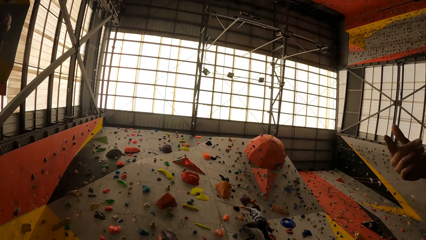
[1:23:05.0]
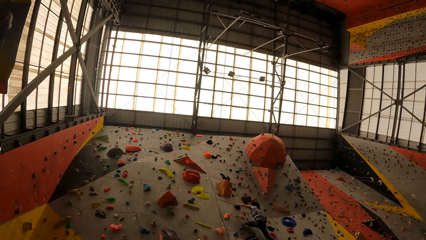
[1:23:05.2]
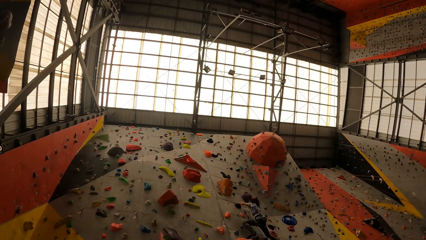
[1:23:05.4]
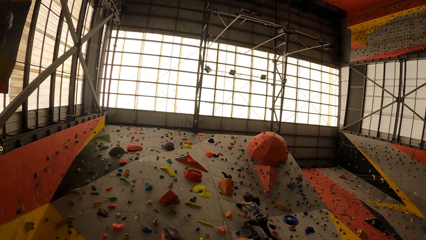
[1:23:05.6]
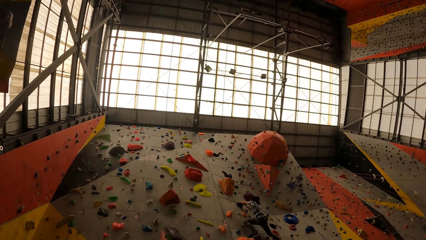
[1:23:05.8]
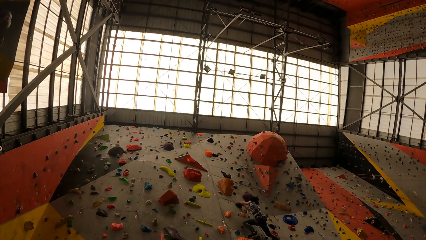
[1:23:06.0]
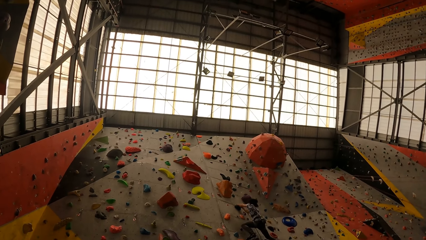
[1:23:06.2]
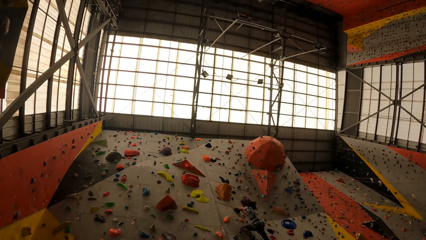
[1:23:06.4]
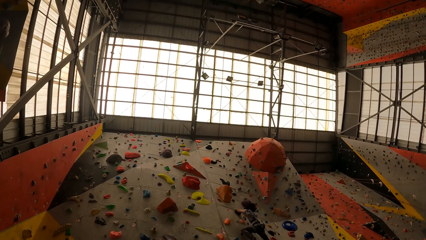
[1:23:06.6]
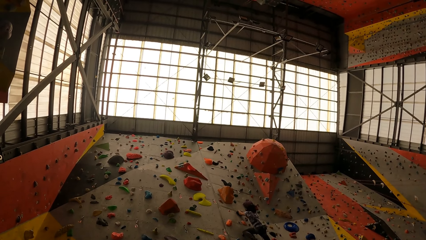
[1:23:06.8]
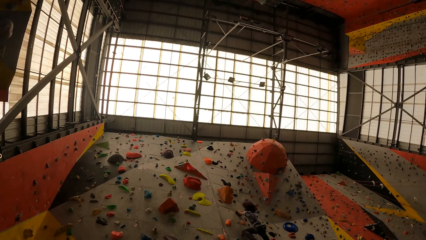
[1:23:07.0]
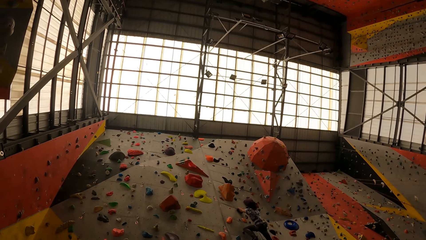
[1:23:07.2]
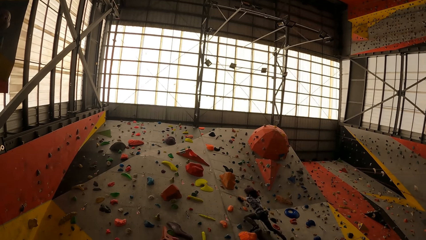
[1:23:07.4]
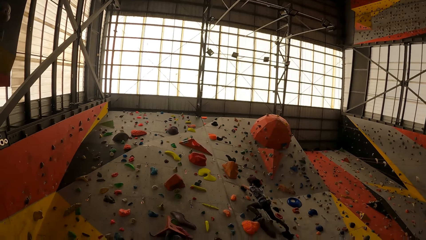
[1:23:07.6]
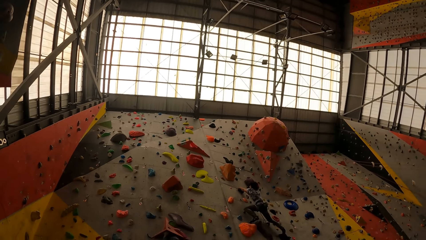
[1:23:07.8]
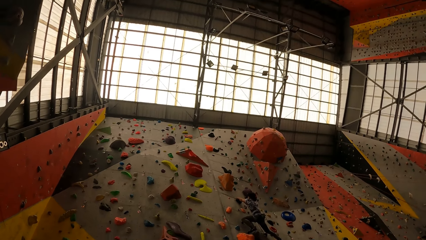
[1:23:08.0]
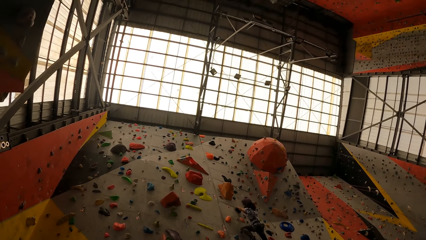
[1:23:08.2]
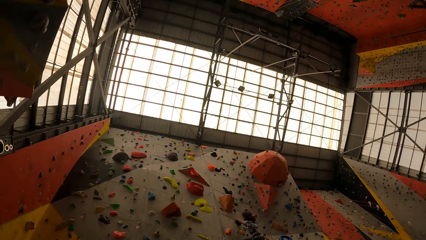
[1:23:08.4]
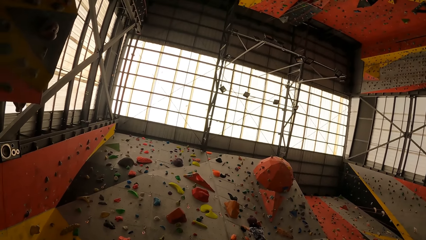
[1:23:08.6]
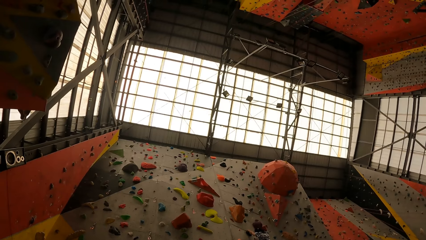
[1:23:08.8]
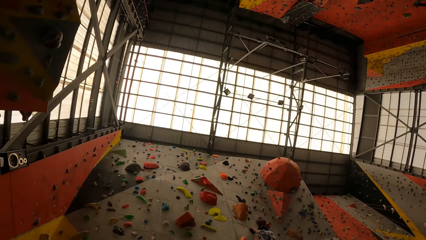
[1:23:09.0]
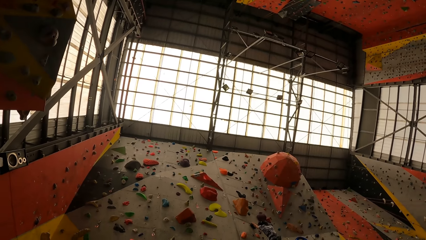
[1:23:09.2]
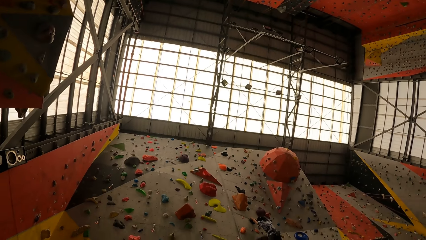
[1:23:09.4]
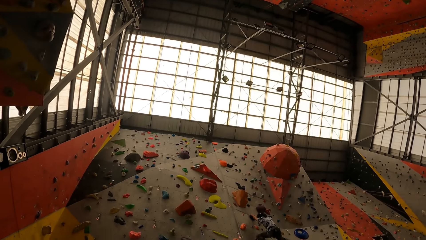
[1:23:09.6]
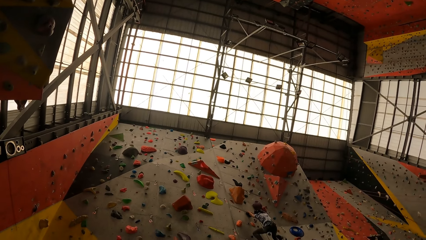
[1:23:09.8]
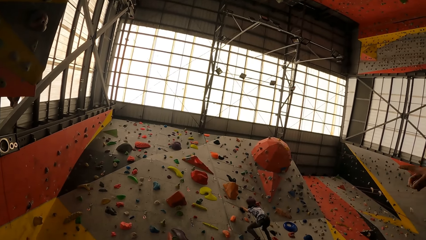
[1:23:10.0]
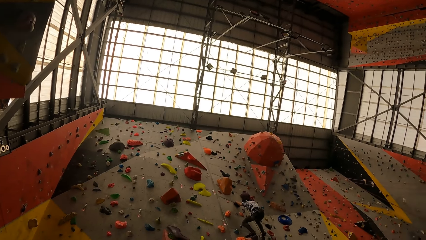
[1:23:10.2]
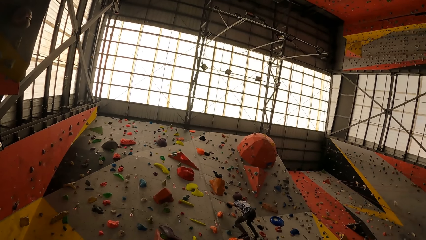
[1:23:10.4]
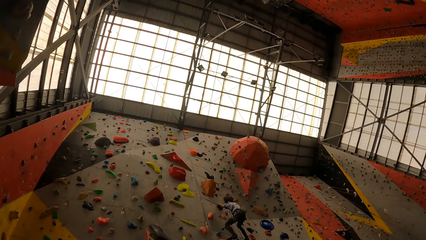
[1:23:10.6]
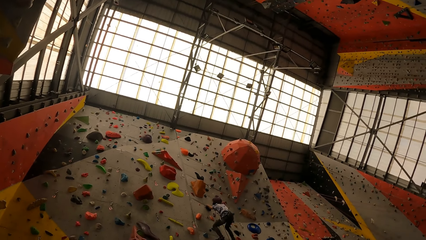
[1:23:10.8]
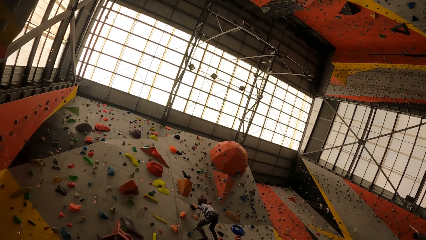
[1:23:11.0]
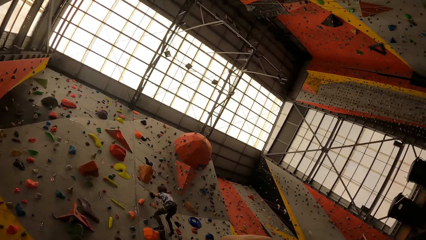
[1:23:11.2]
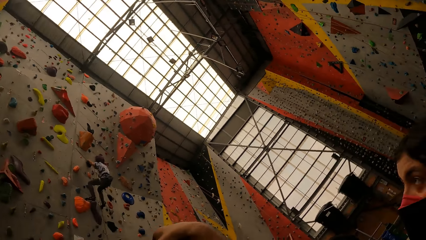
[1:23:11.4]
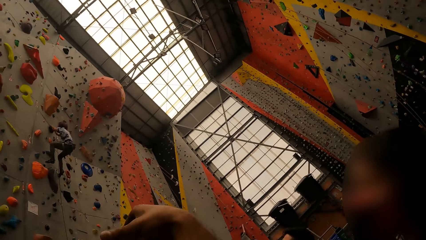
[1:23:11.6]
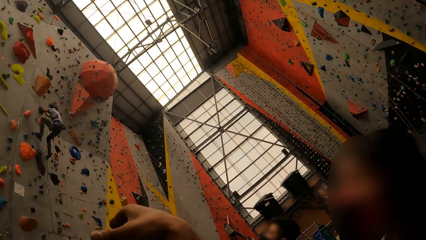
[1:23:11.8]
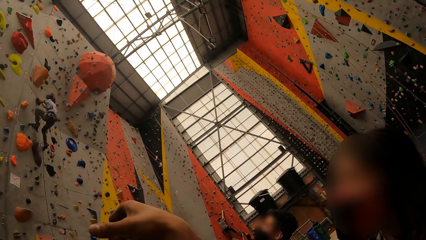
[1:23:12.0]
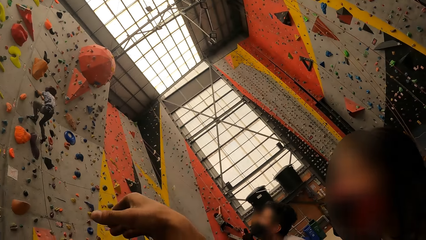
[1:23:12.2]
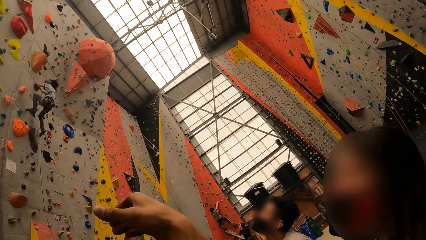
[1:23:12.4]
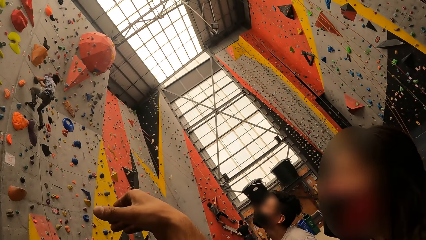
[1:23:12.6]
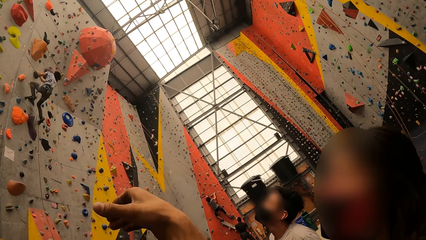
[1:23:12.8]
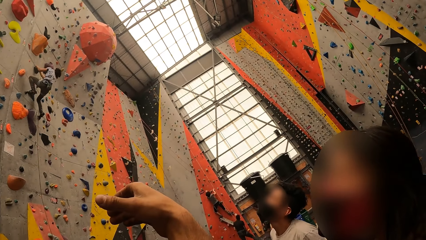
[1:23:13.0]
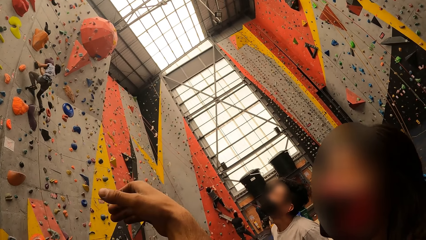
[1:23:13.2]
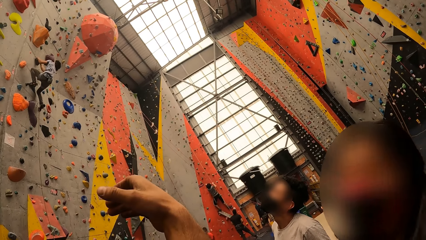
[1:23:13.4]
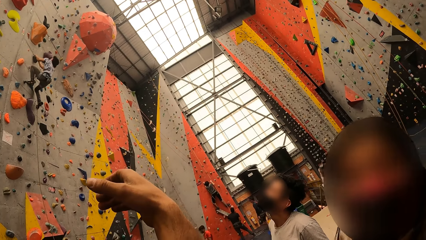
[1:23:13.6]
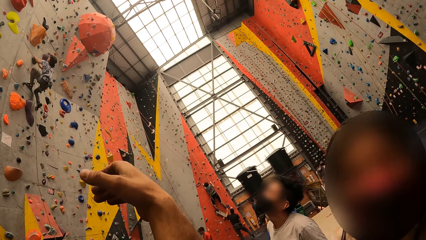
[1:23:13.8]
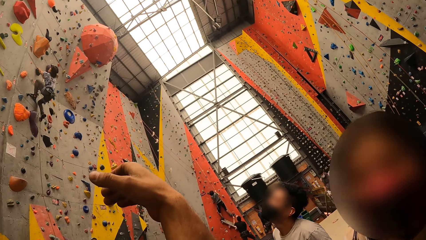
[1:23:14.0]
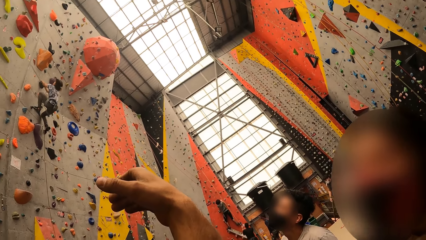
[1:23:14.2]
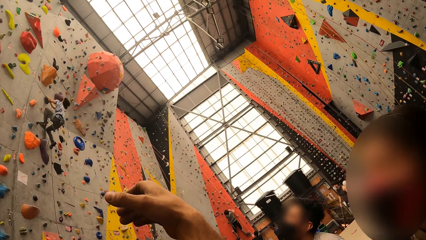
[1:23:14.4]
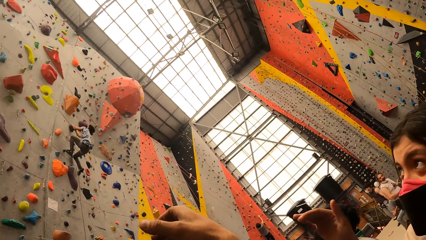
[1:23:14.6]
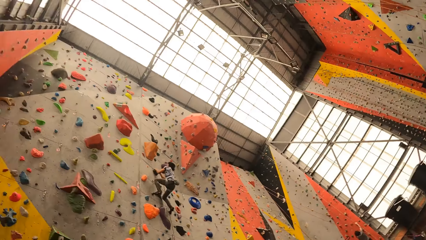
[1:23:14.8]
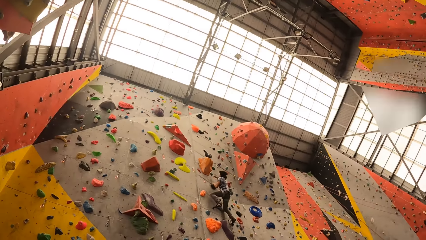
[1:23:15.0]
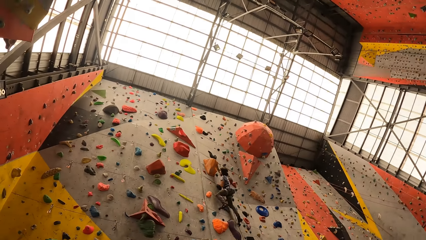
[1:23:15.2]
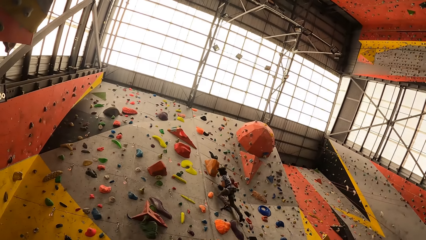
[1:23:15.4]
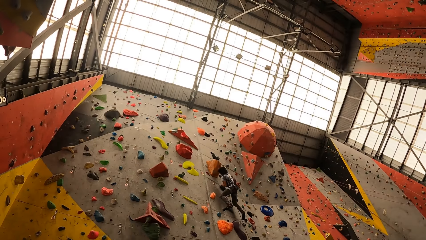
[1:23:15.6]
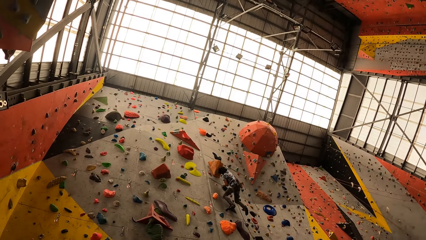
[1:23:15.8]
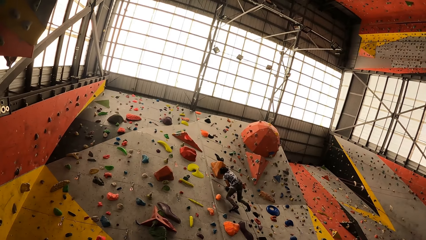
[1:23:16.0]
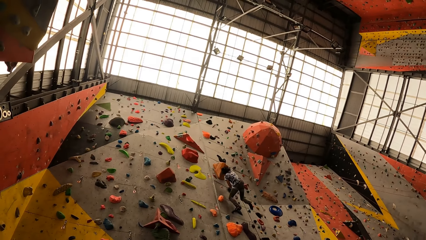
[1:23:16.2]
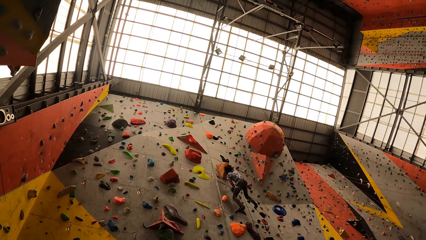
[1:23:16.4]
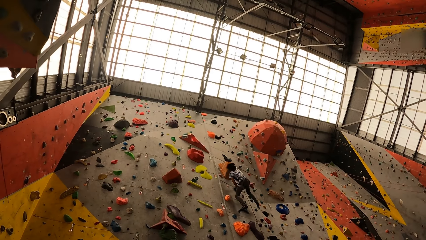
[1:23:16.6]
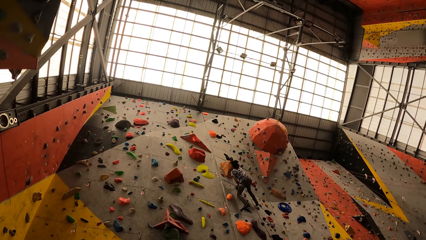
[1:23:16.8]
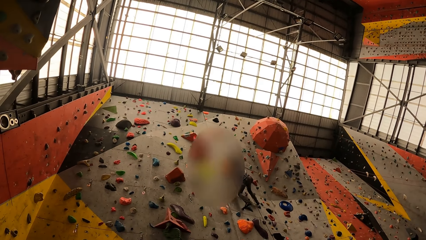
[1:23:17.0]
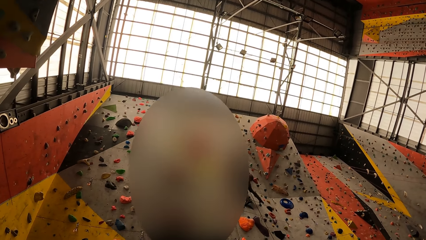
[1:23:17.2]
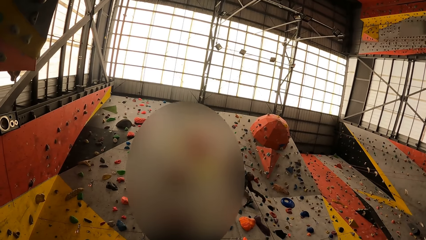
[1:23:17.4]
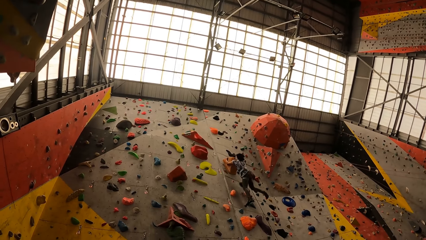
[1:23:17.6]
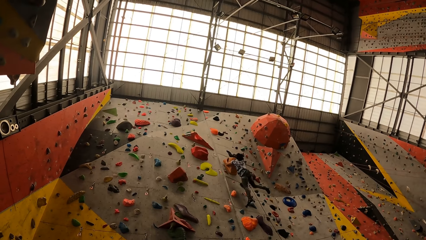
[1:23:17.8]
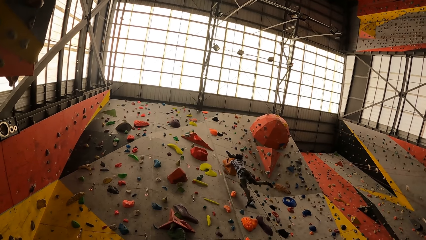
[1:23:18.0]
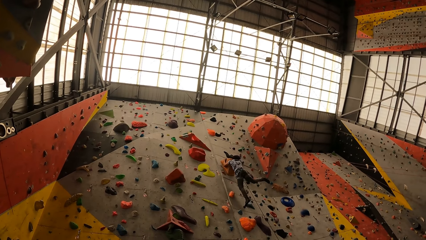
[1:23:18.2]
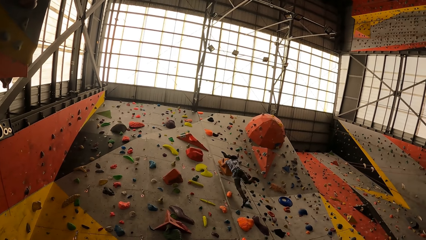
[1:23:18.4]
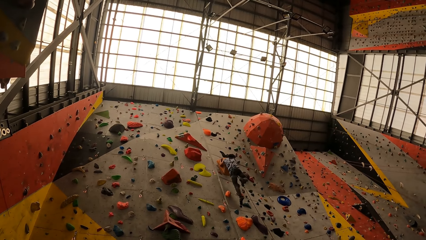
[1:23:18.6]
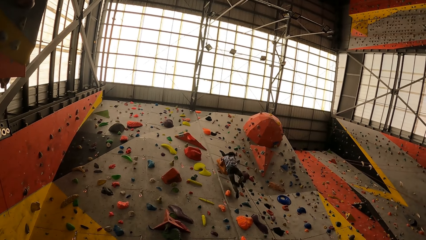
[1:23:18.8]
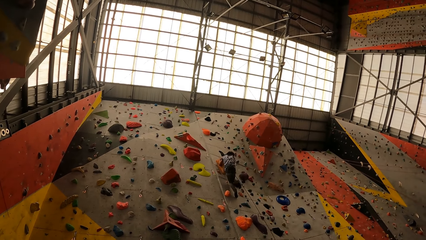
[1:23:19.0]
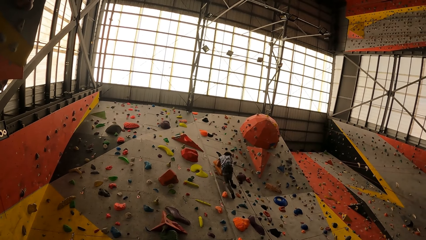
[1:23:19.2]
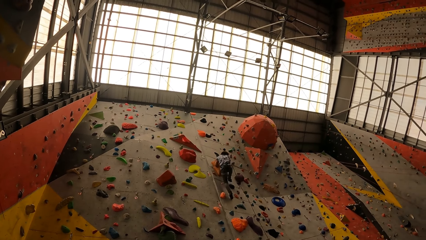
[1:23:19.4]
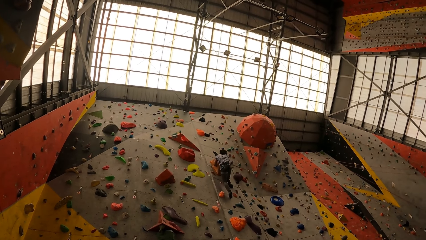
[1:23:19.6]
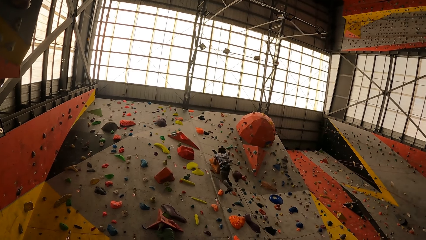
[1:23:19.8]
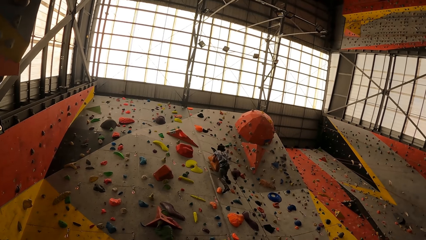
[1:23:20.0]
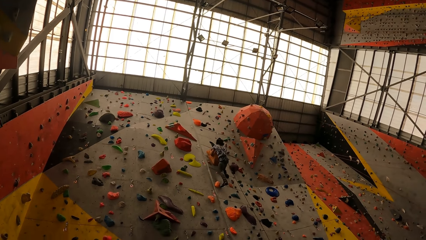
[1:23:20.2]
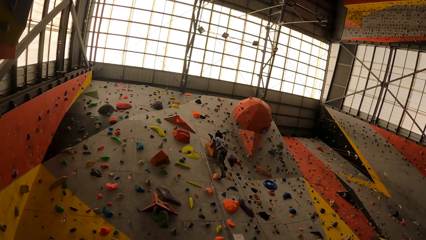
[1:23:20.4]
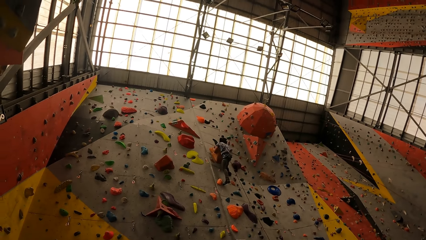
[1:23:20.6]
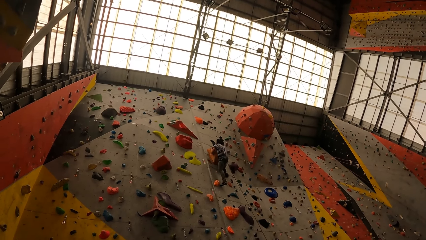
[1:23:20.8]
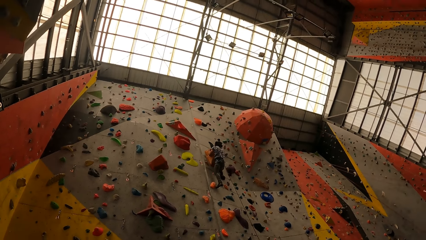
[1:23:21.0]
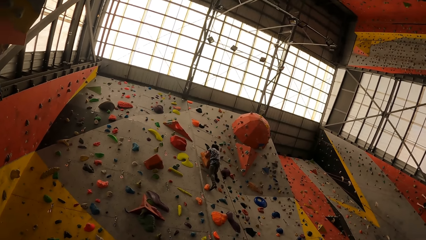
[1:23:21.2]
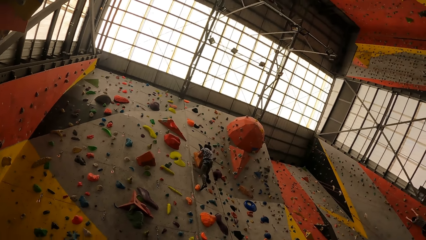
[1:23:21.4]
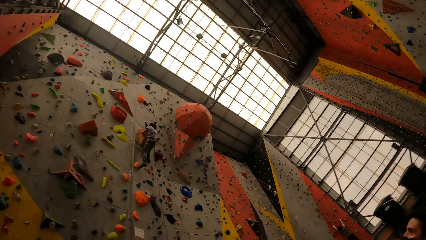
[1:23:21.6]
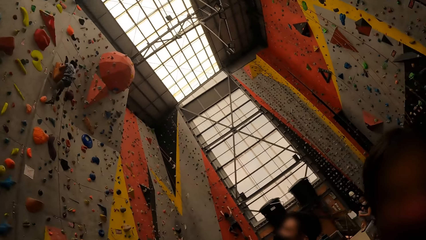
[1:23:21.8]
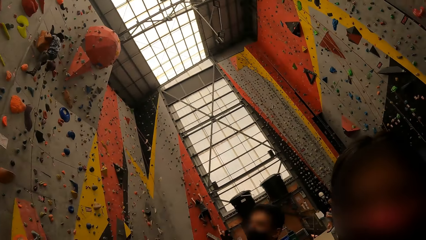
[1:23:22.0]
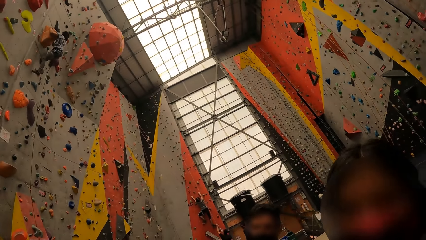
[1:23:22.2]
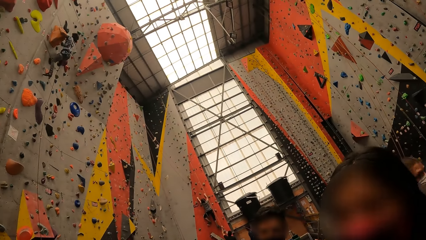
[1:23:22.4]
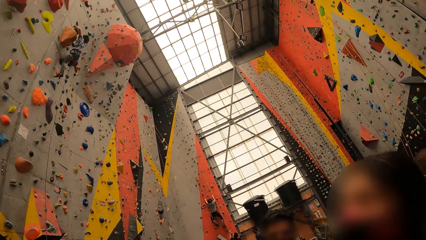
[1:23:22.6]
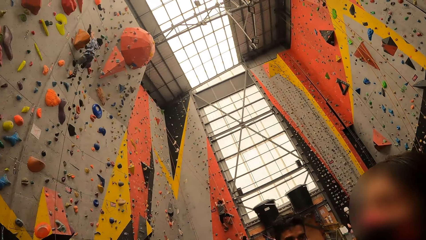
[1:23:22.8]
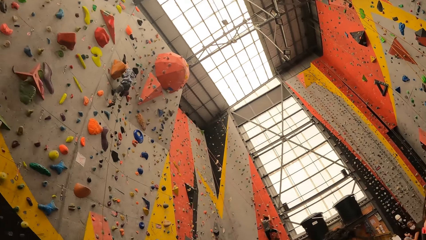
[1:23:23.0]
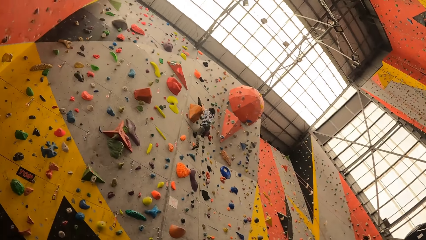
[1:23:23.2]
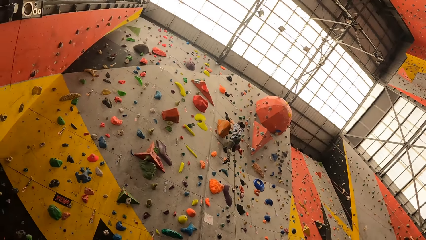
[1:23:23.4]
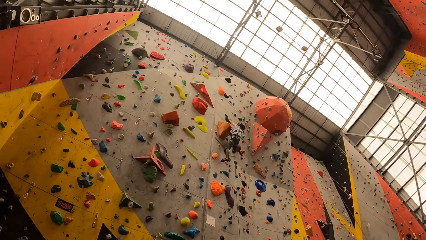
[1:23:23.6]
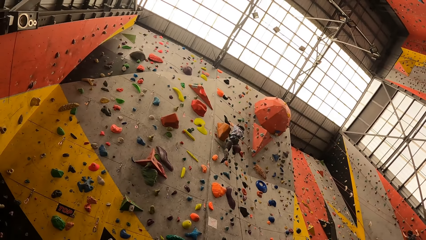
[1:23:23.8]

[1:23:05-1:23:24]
The camera wearer signs a woman. They look up. They look at a person. The person holds the climbing holder.
